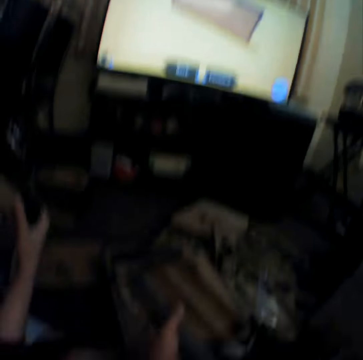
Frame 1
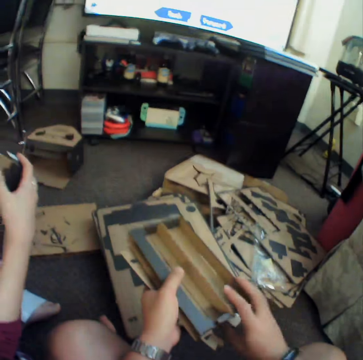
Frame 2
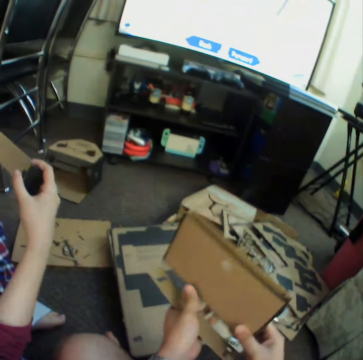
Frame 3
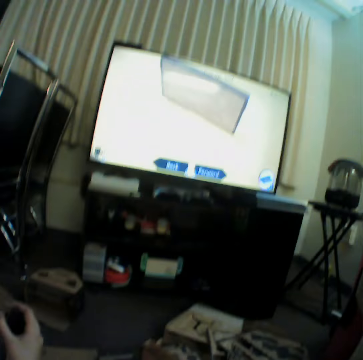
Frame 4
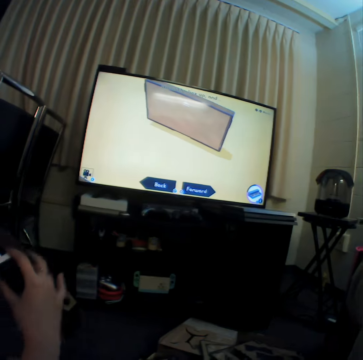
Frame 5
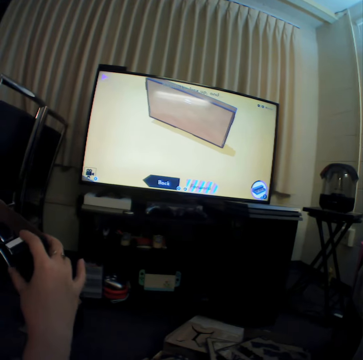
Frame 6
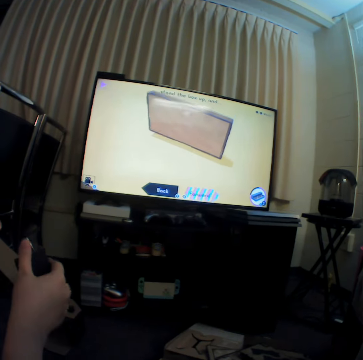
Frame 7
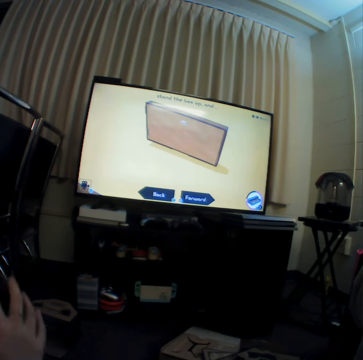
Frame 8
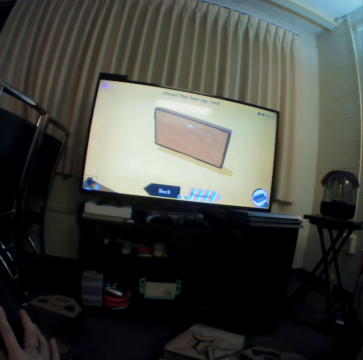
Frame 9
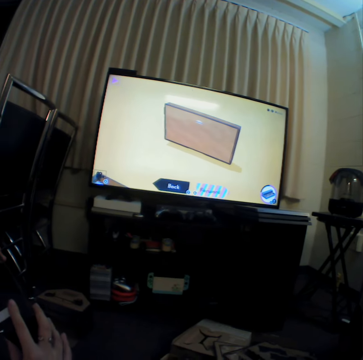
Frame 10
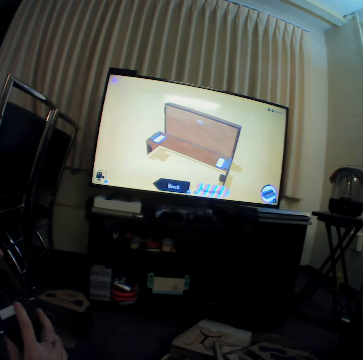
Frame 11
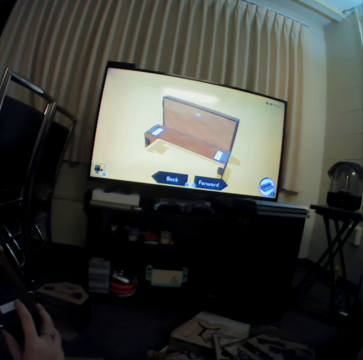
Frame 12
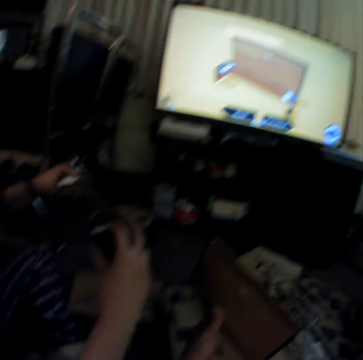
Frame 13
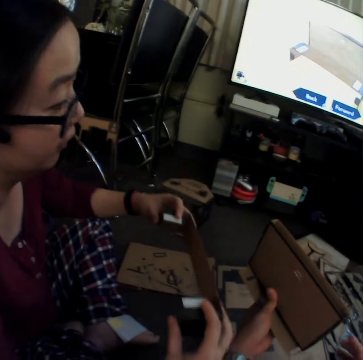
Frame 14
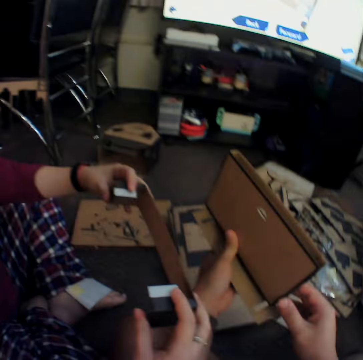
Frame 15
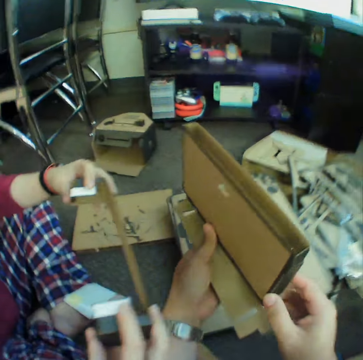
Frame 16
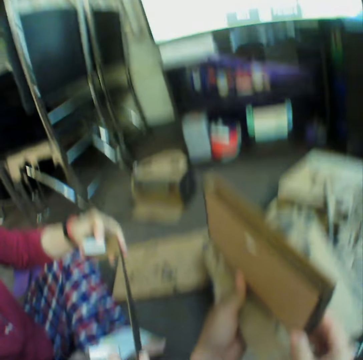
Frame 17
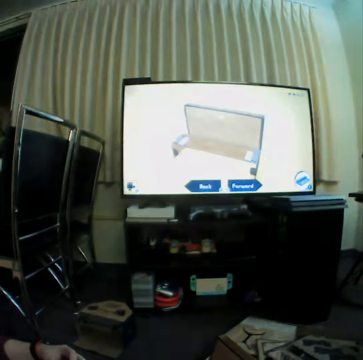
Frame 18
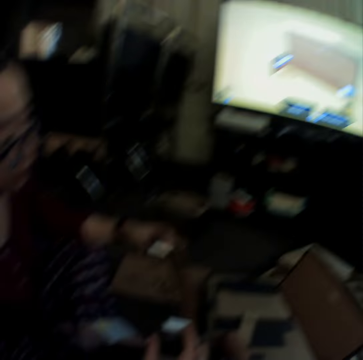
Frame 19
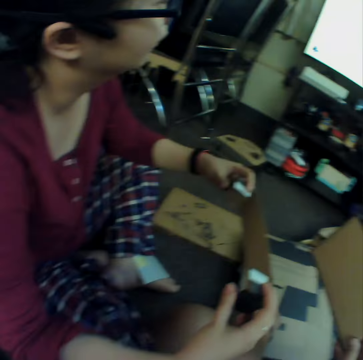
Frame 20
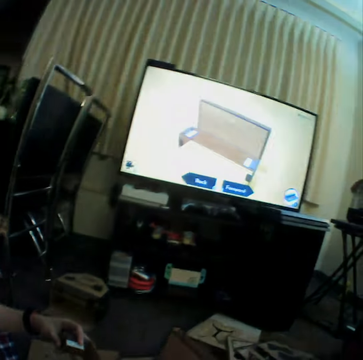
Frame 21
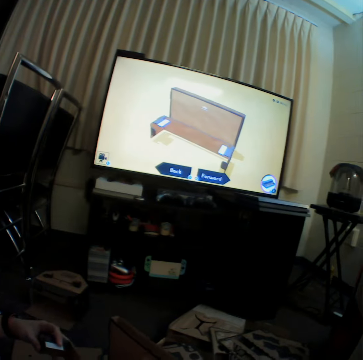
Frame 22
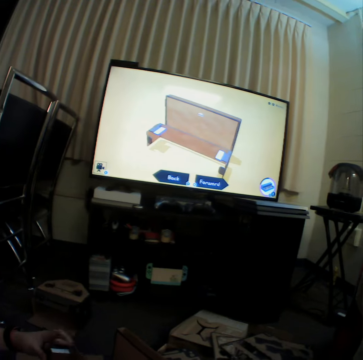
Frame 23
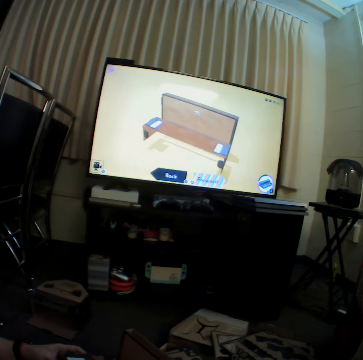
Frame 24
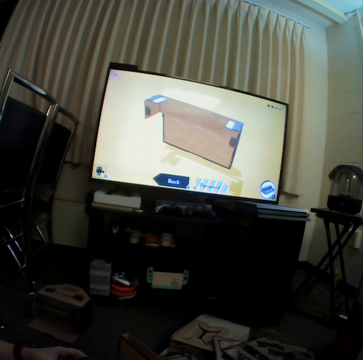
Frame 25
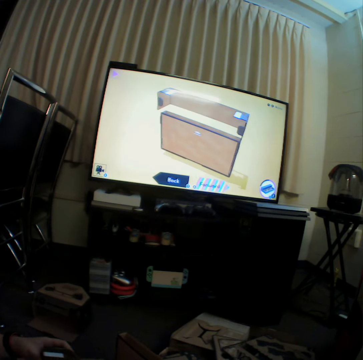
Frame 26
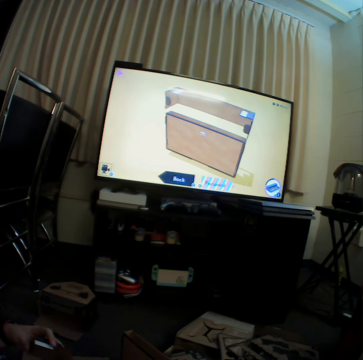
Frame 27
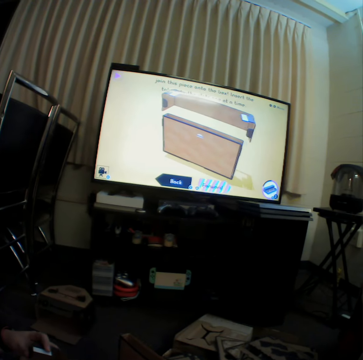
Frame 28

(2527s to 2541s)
The camera wearer turns a box. They watch television. A woman turns craft material. The camera wearer watches television.

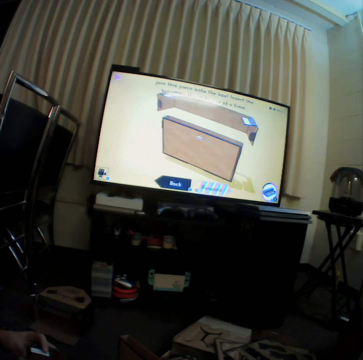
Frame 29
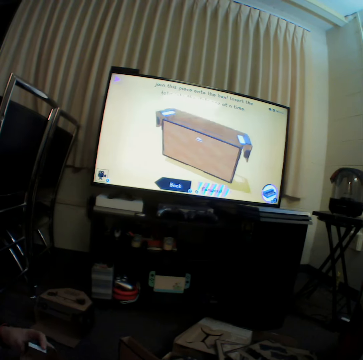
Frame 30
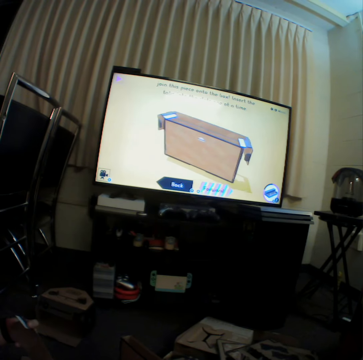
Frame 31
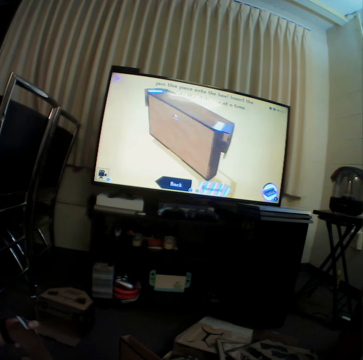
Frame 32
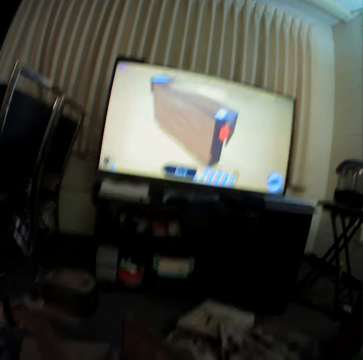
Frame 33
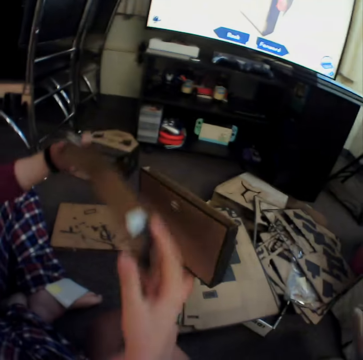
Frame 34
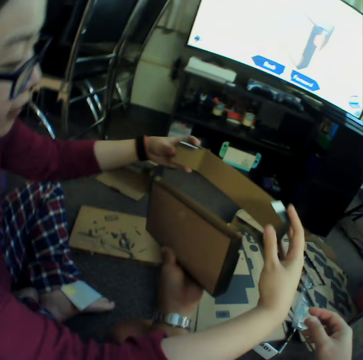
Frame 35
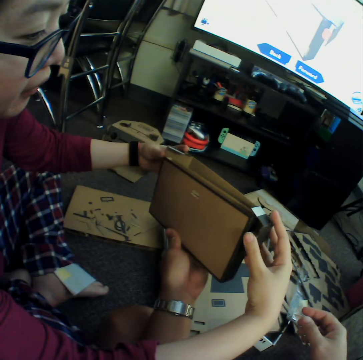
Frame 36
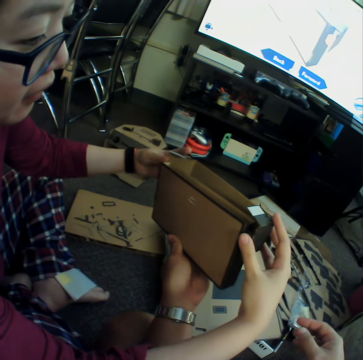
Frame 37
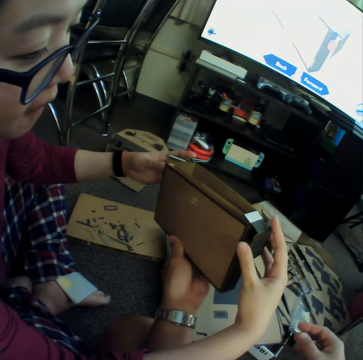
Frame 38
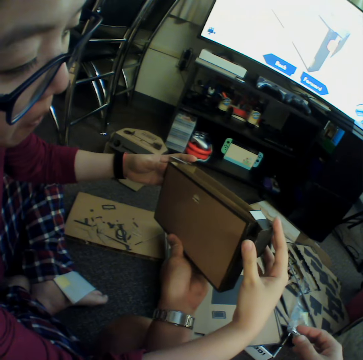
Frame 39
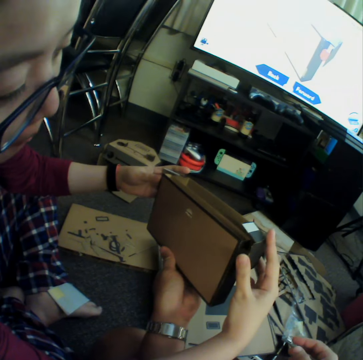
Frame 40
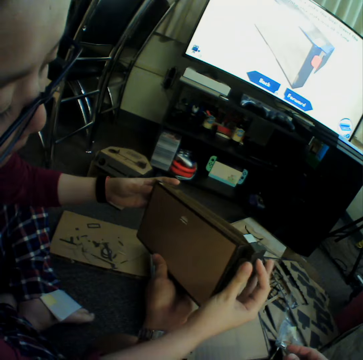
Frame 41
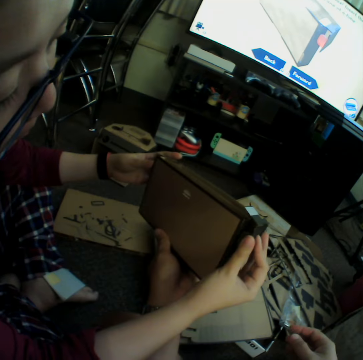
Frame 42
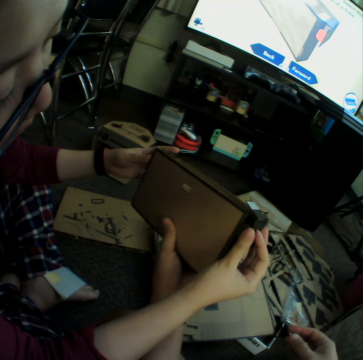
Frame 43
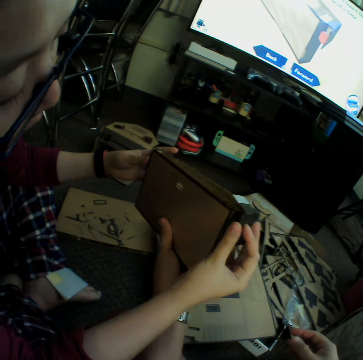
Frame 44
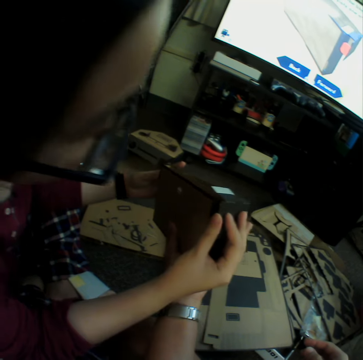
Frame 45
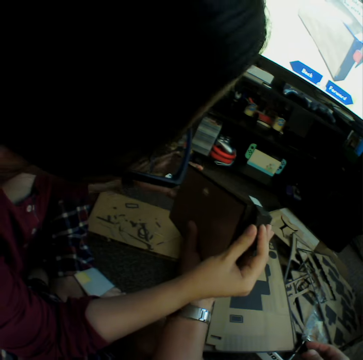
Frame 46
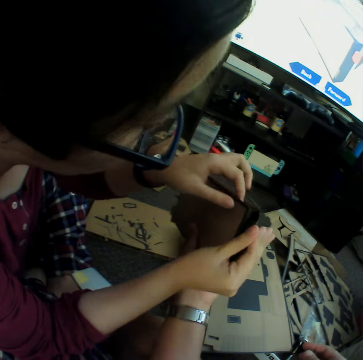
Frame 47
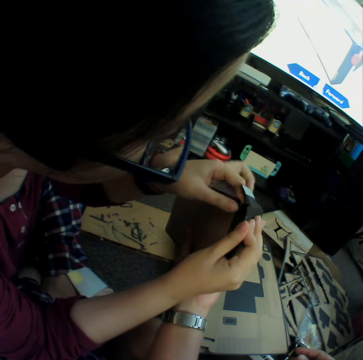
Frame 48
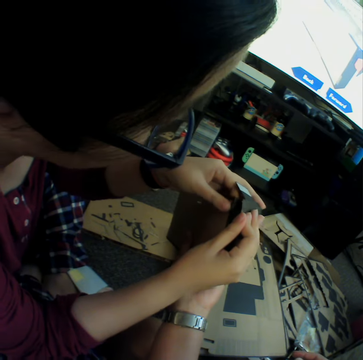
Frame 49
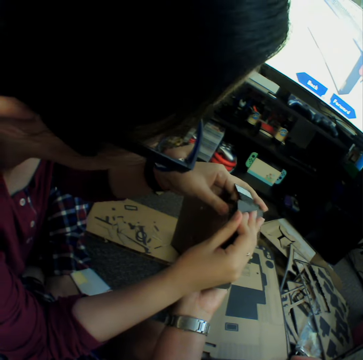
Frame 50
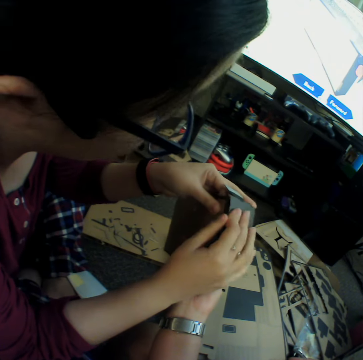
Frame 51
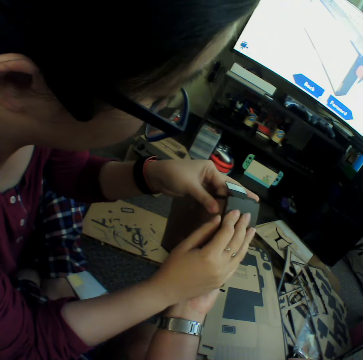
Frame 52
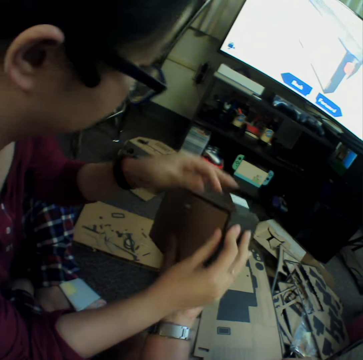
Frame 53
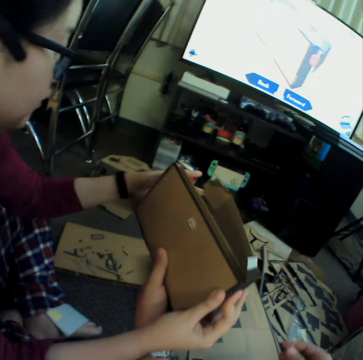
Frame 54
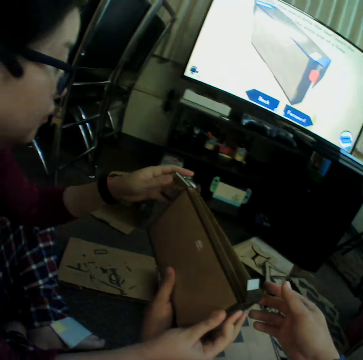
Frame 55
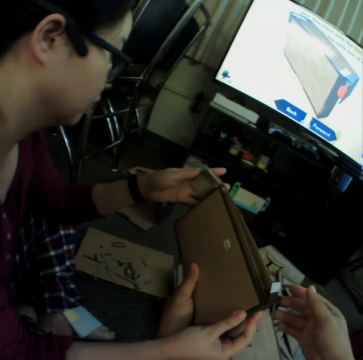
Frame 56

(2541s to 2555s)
A woman joins craft materials.

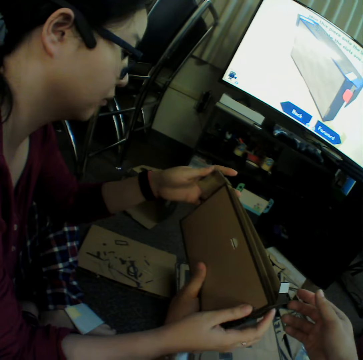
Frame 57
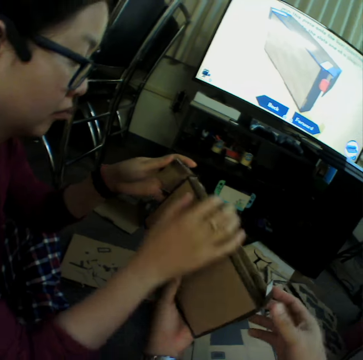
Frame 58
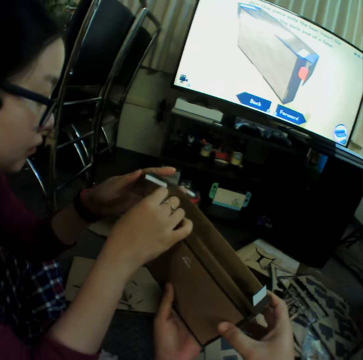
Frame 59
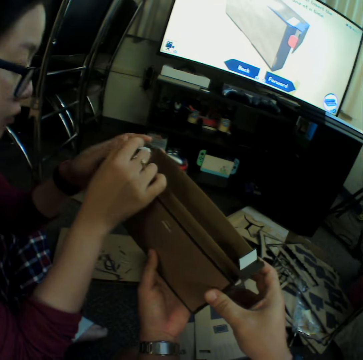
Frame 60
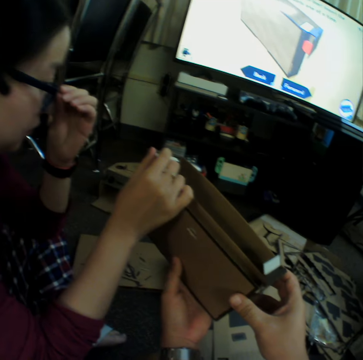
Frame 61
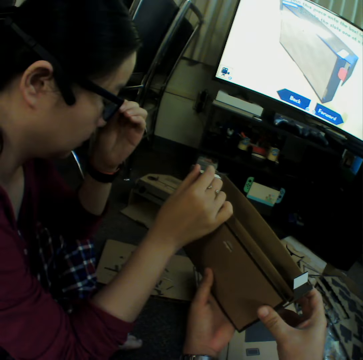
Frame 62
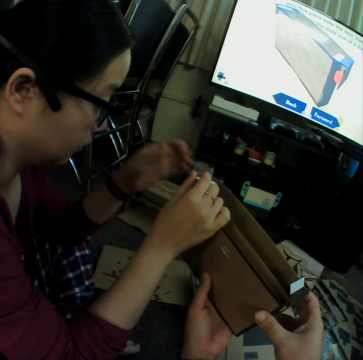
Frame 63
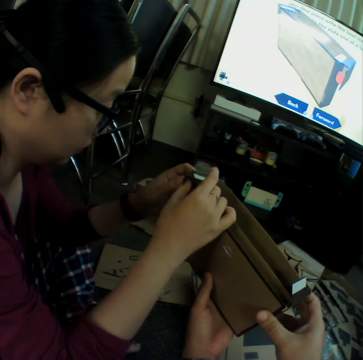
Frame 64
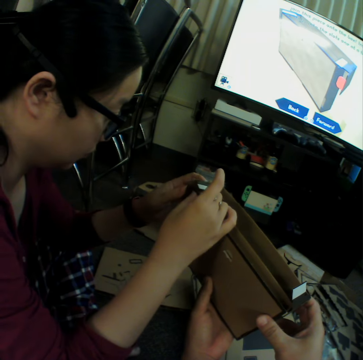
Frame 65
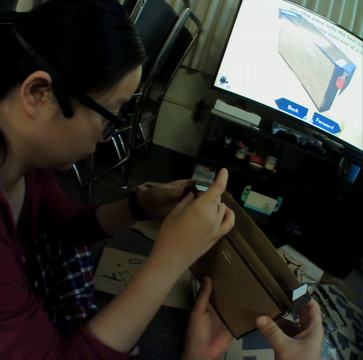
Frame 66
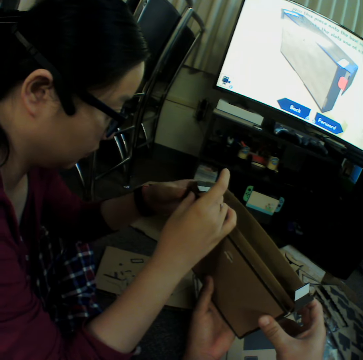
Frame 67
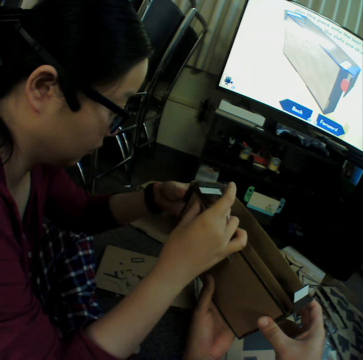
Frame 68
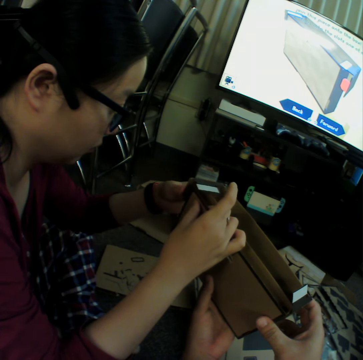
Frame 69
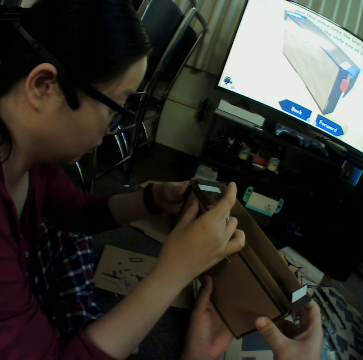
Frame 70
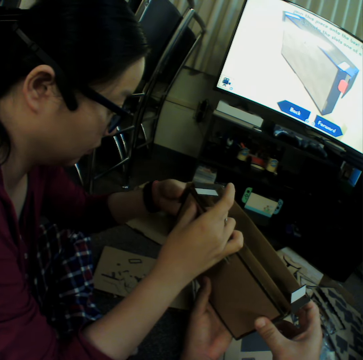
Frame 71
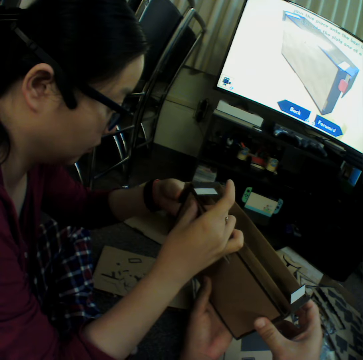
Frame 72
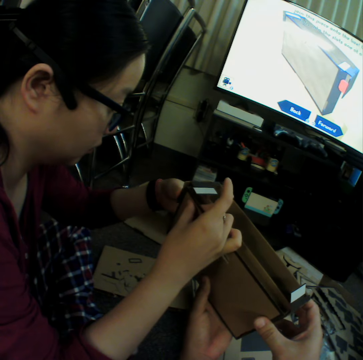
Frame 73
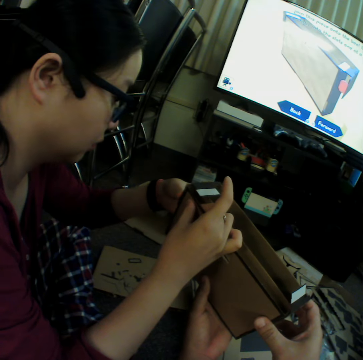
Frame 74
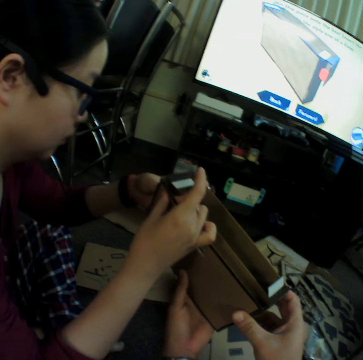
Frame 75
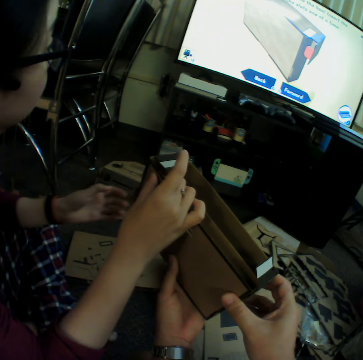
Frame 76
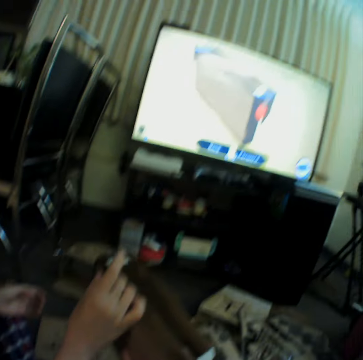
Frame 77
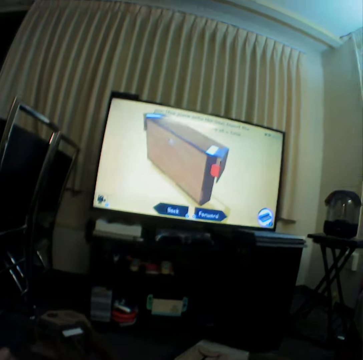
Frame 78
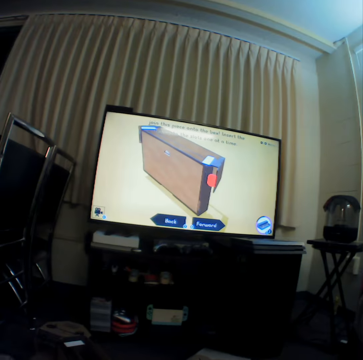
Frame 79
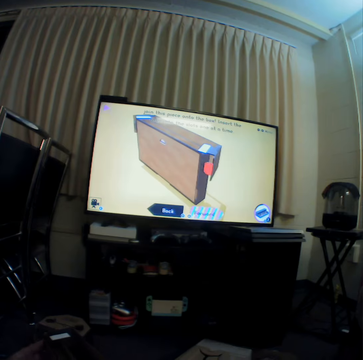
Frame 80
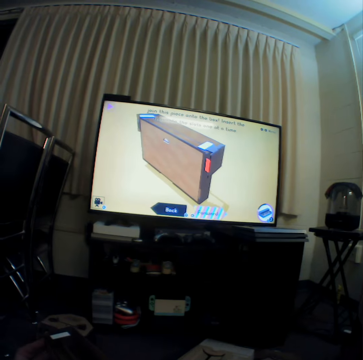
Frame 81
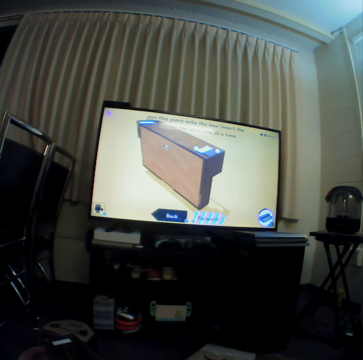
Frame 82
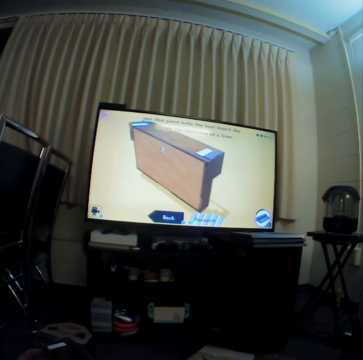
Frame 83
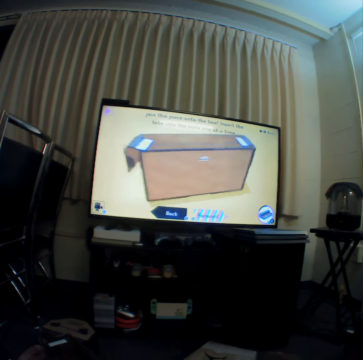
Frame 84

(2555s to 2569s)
A woman moves her spectacles. The woman joins craft materials. The camera wearer watches television.
